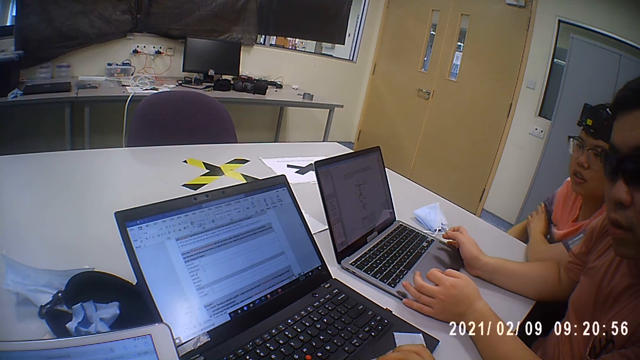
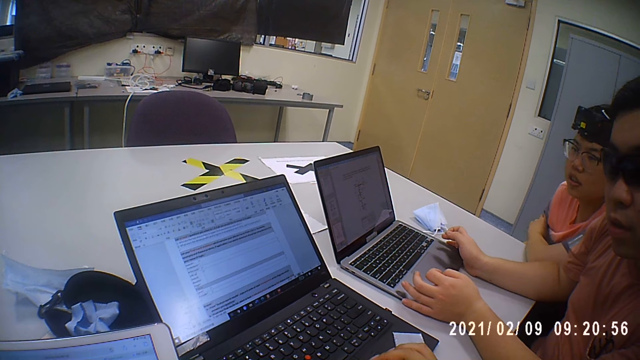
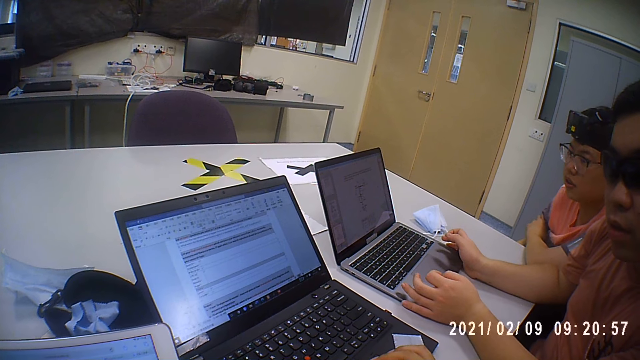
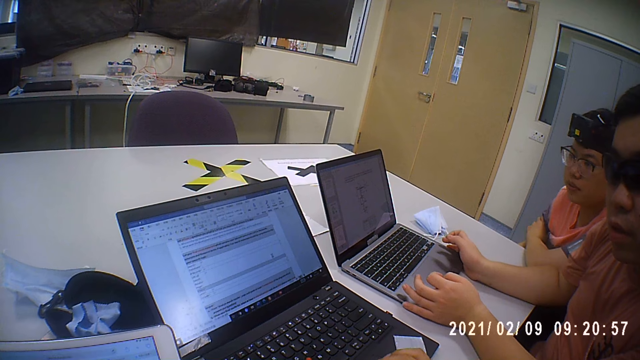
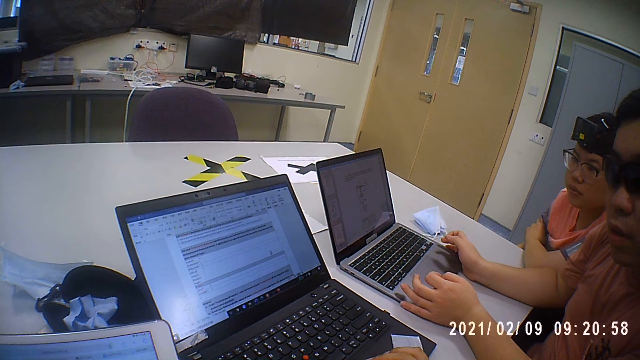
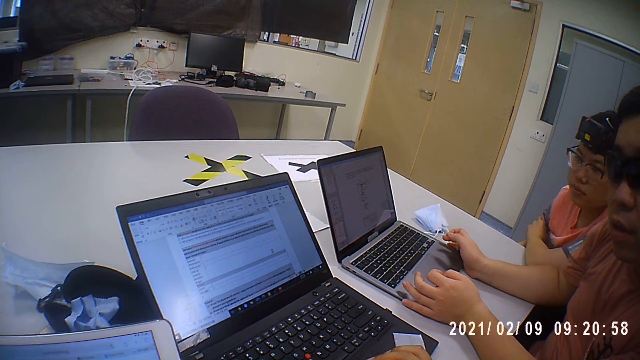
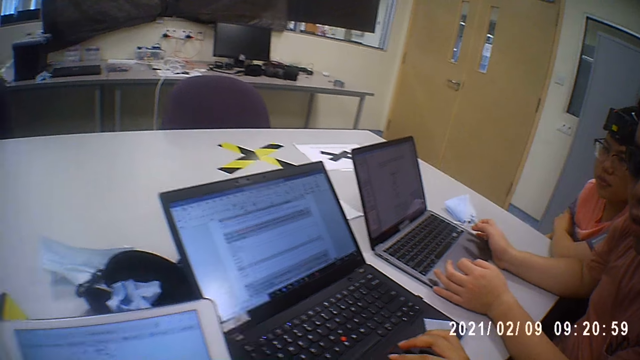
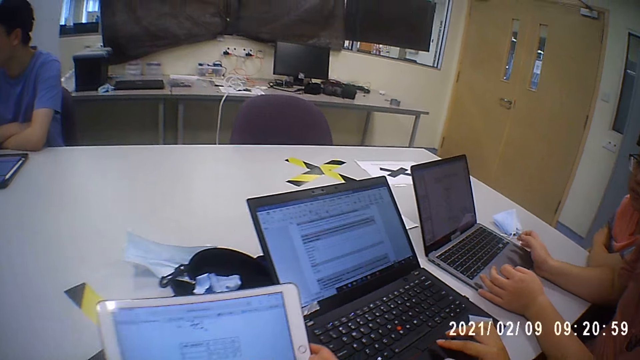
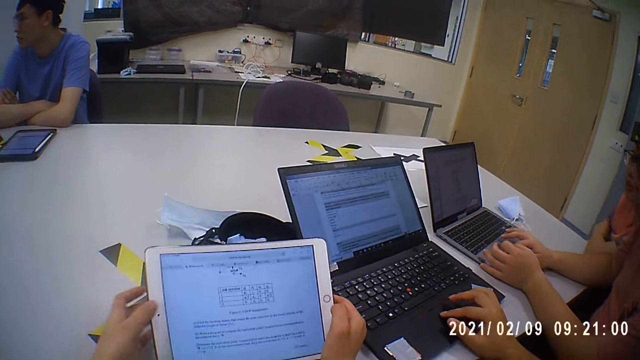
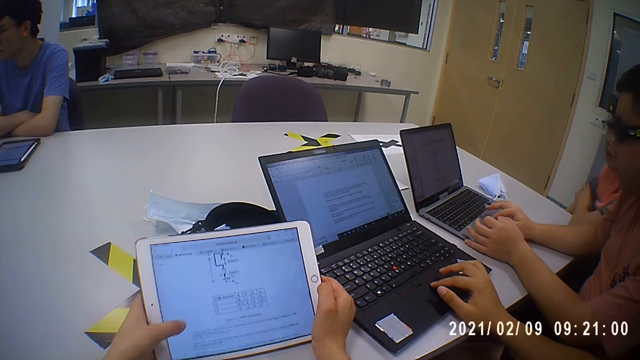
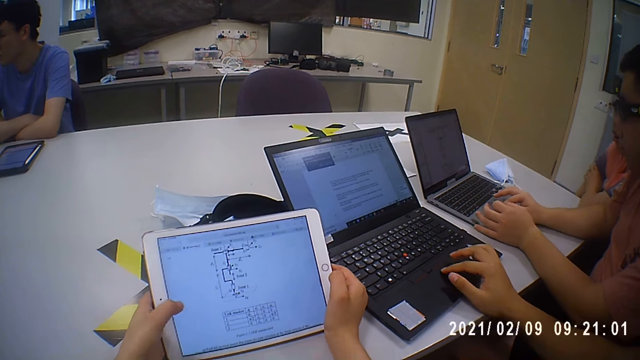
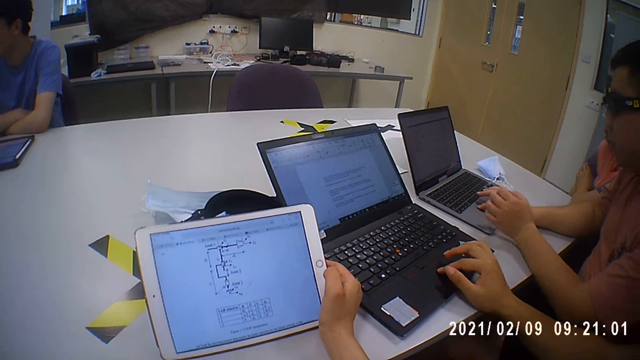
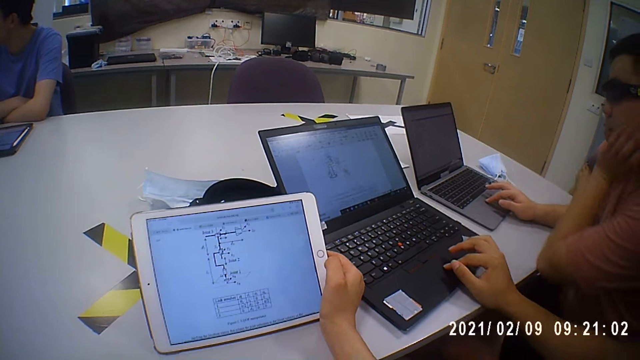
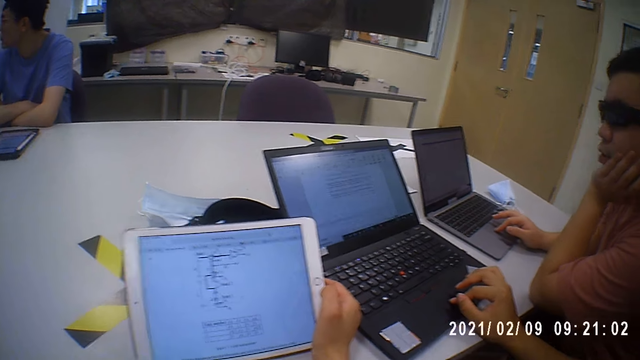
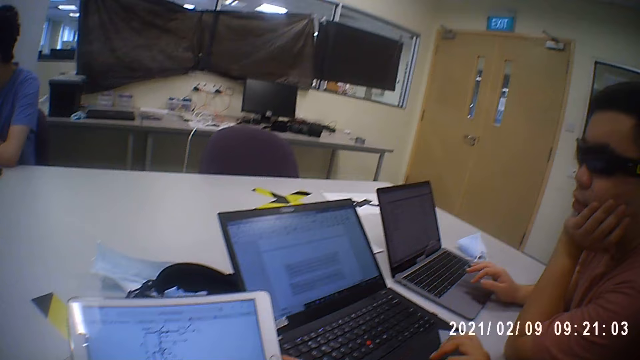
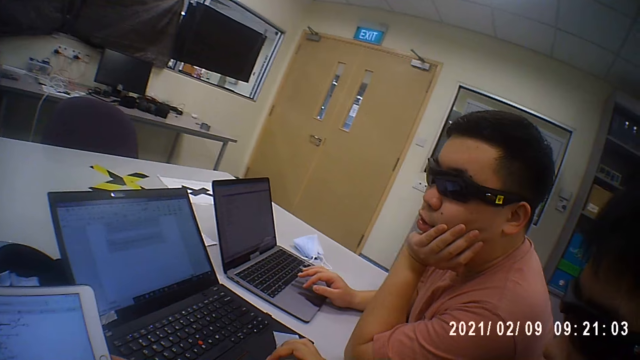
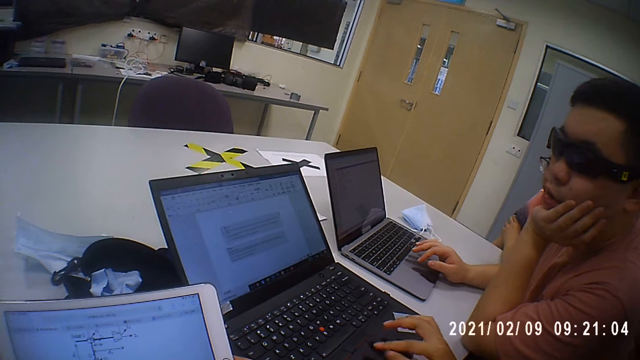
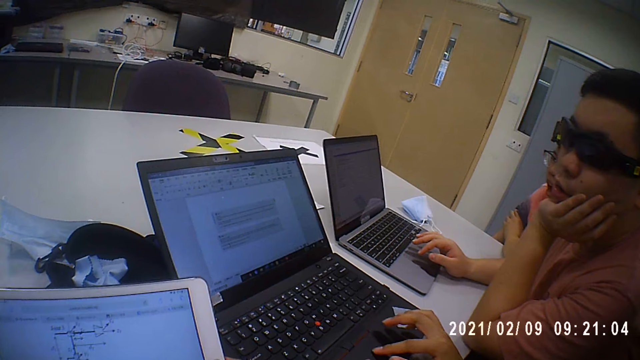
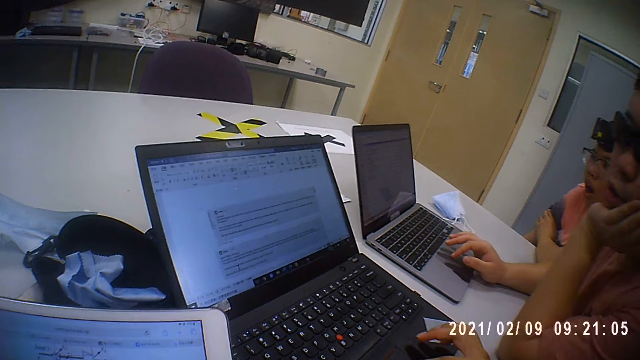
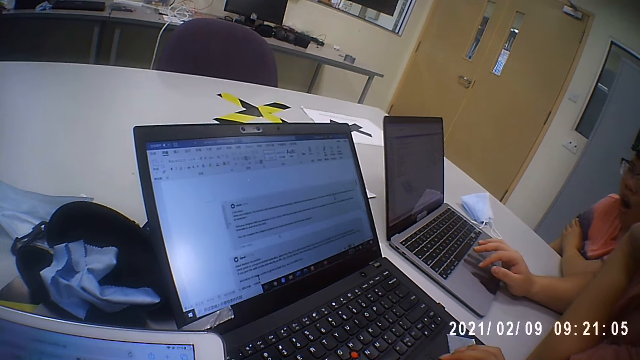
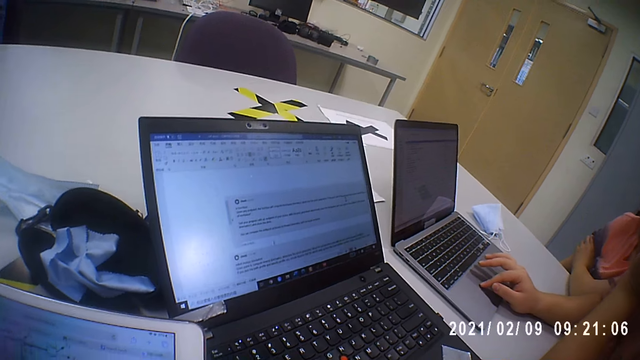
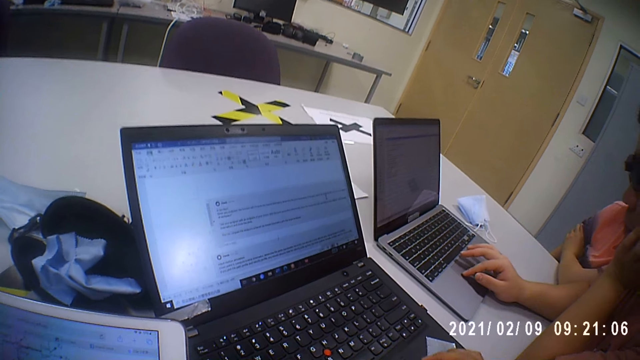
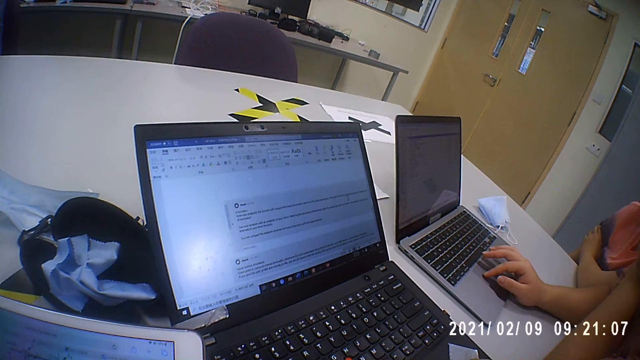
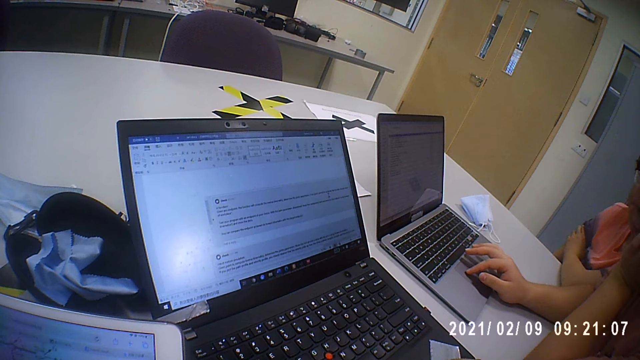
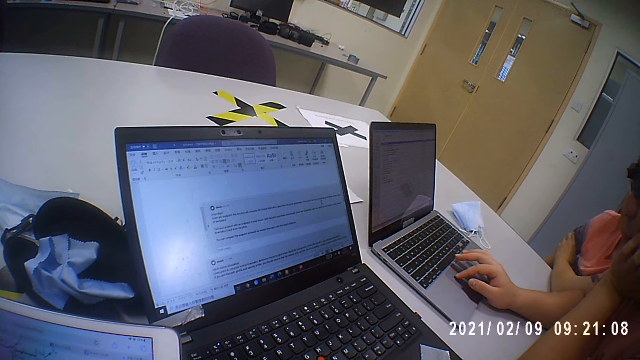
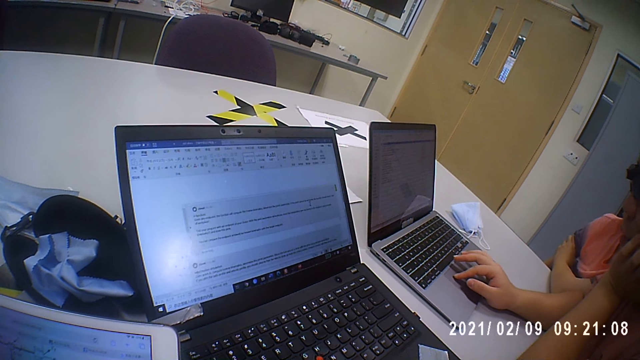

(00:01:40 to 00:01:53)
The camera wearer operates the tablet. A man operates the laptop. Another man operates the laptop. A third man touches his face. The first man operates the laptop. The second man operates the laptop.

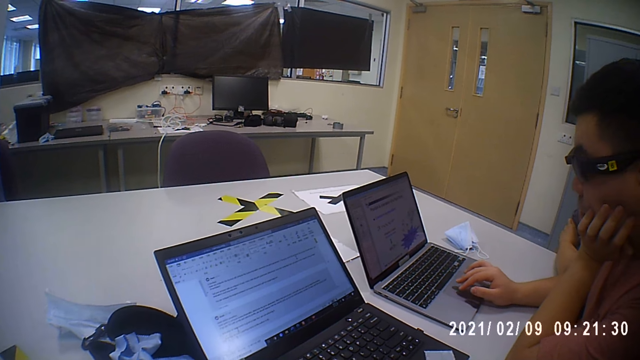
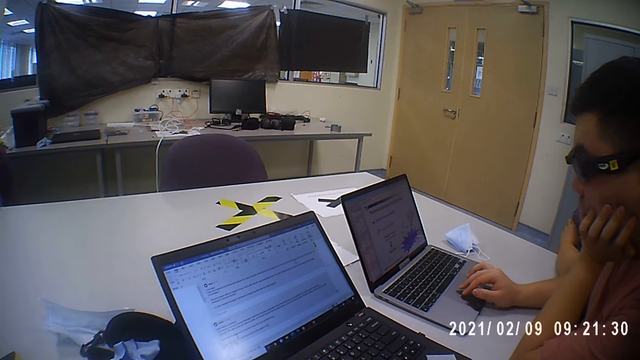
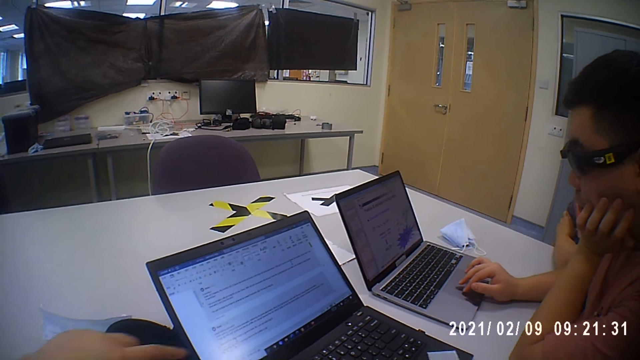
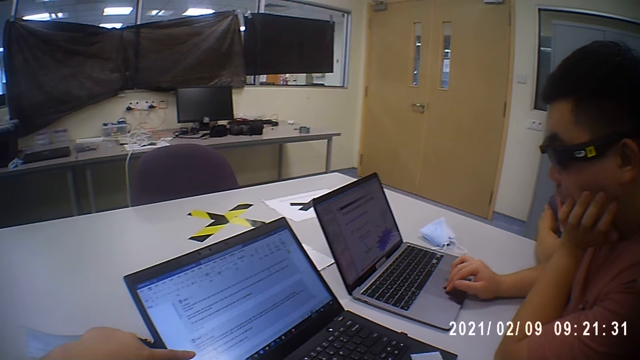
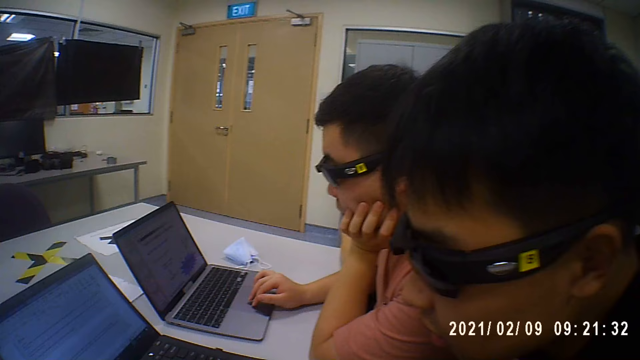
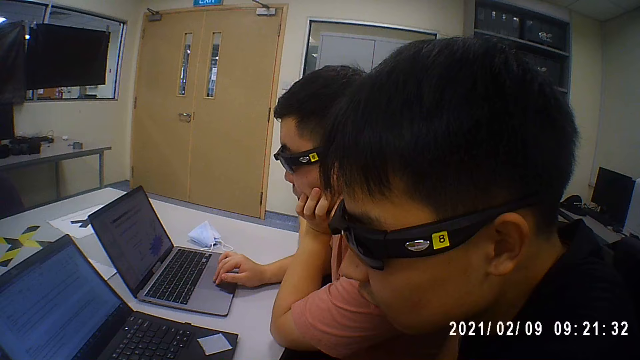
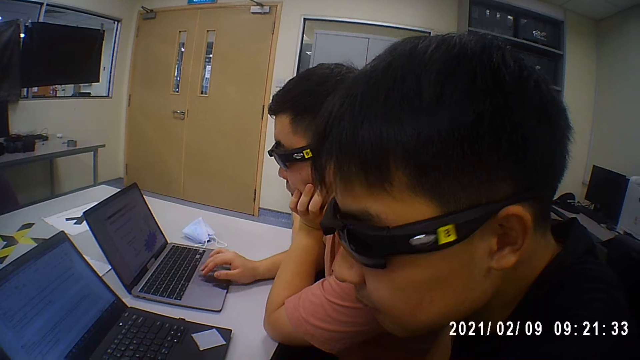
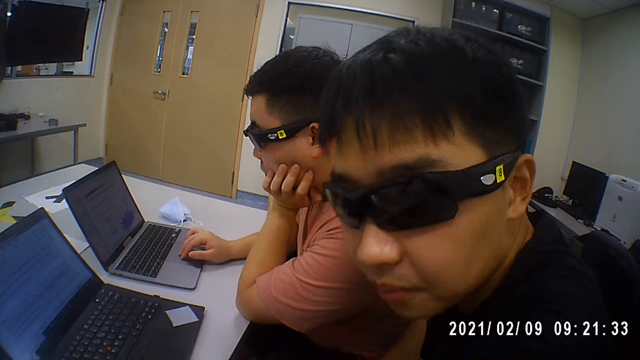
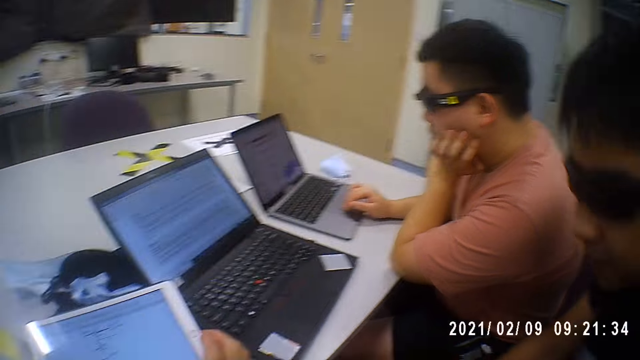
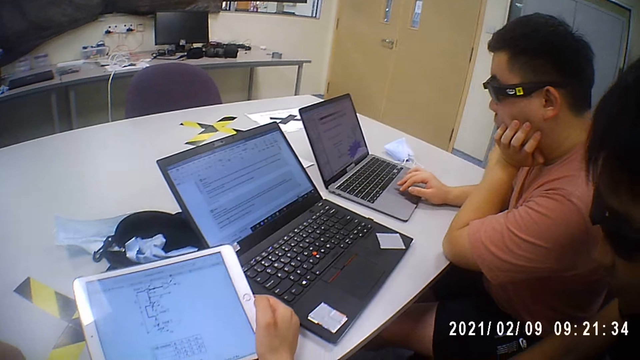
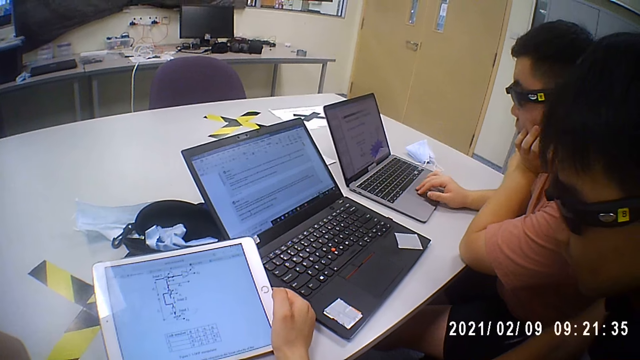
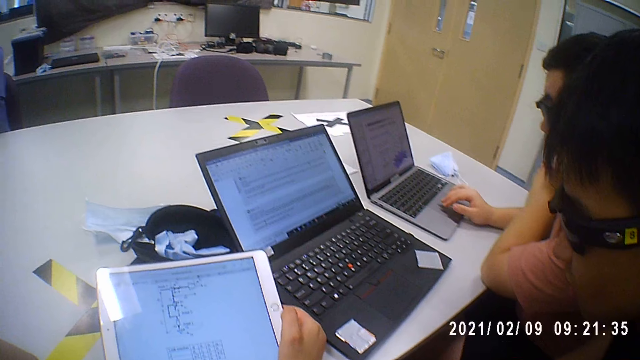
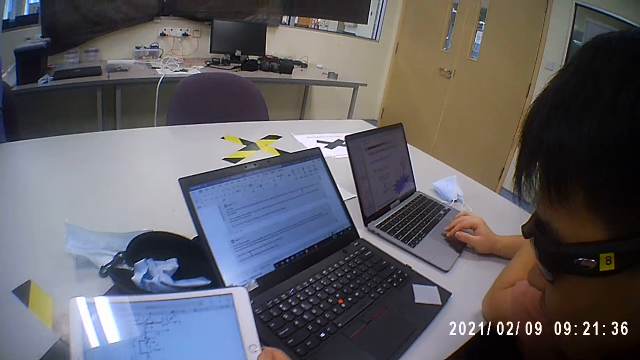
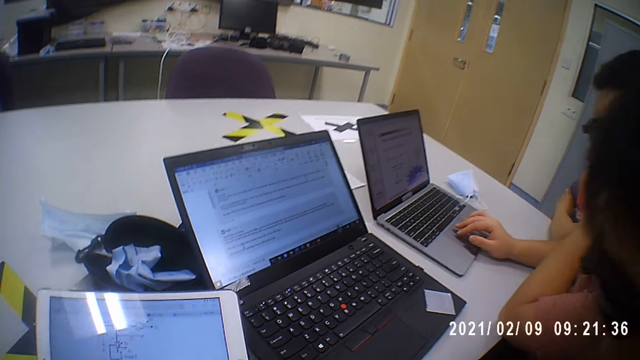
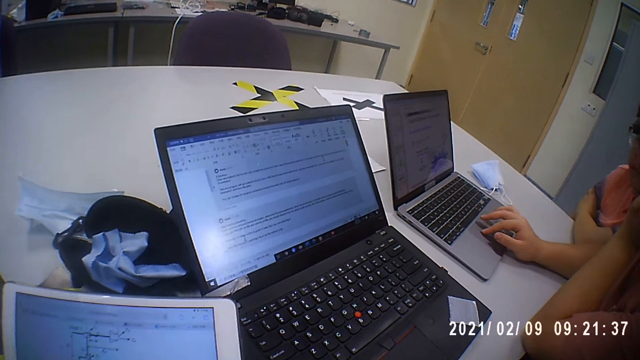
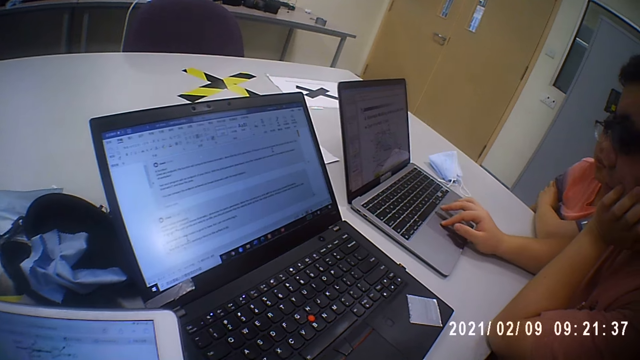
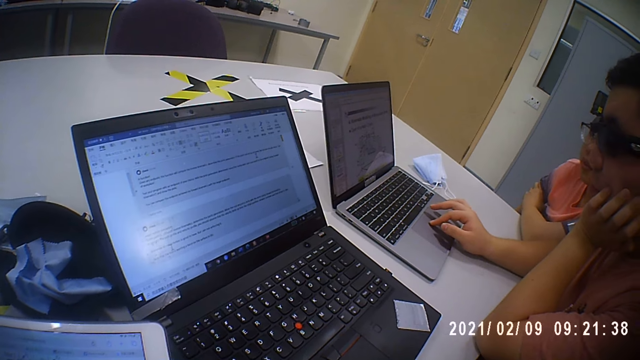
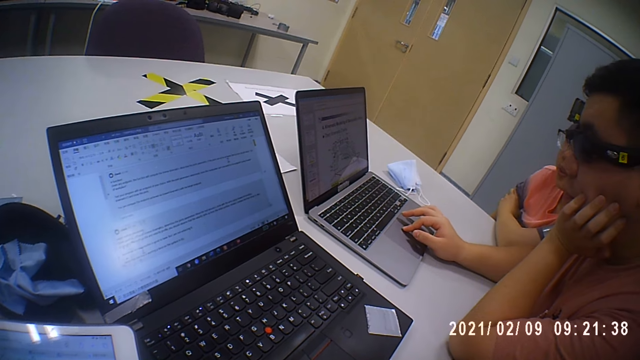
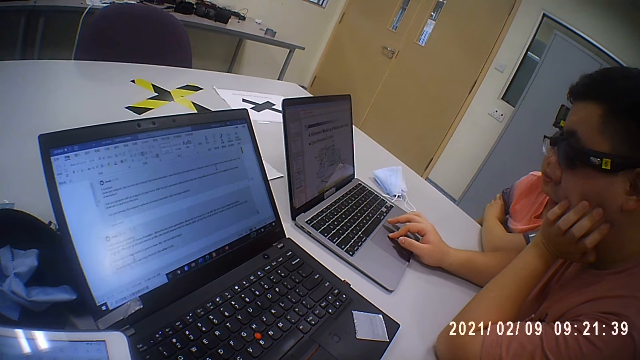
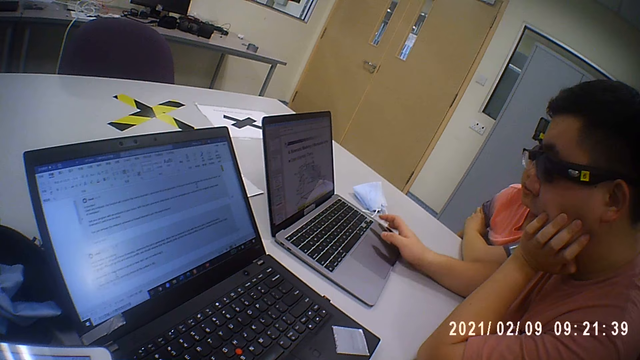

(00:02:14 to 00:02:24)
The camera wearer talks. A man operates the laptop.
